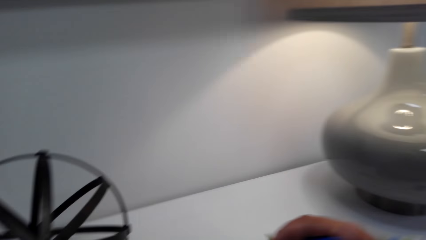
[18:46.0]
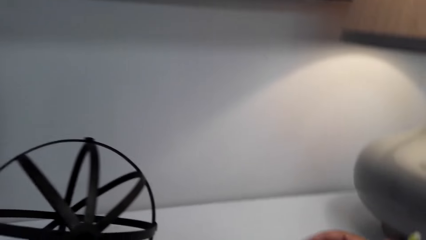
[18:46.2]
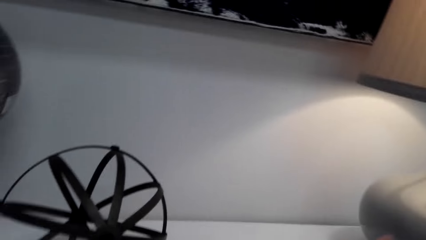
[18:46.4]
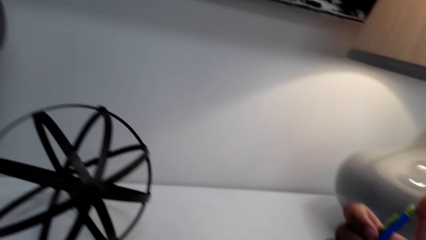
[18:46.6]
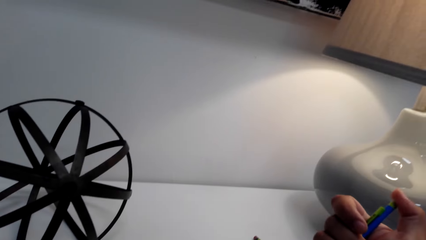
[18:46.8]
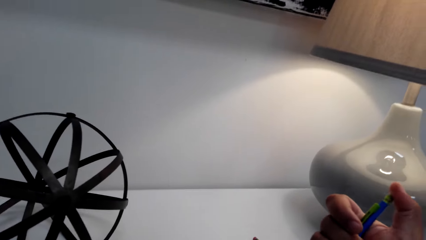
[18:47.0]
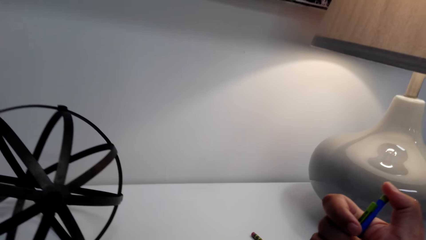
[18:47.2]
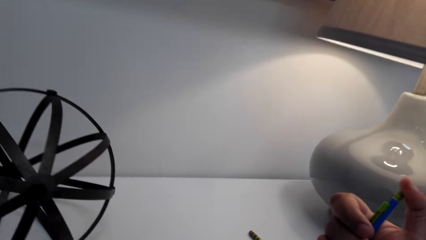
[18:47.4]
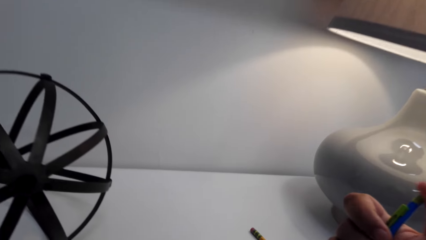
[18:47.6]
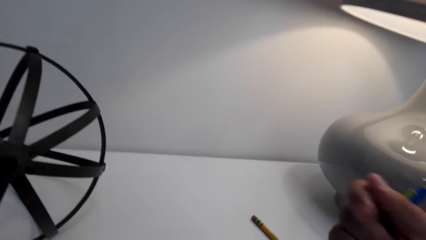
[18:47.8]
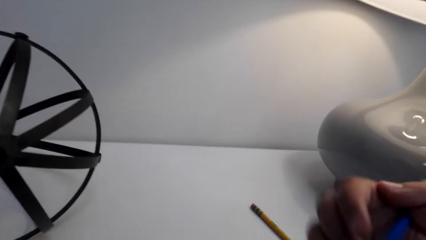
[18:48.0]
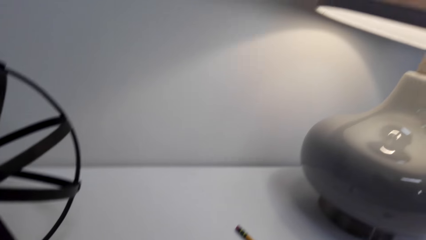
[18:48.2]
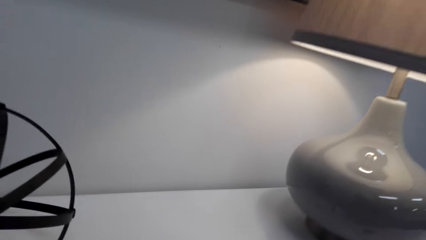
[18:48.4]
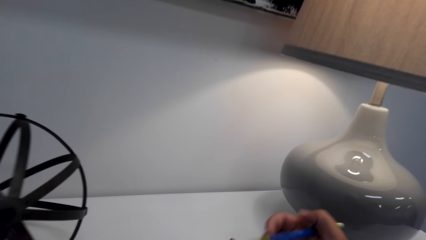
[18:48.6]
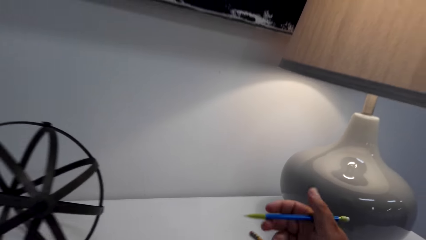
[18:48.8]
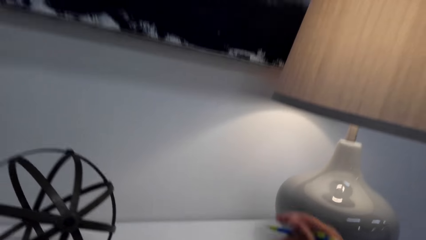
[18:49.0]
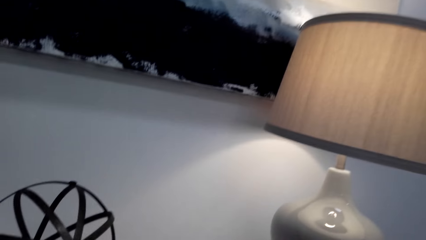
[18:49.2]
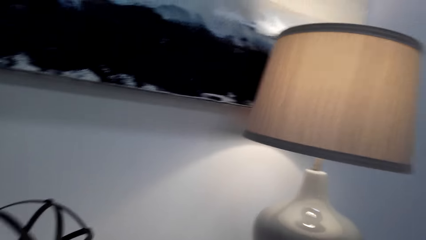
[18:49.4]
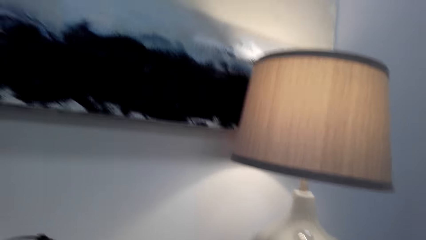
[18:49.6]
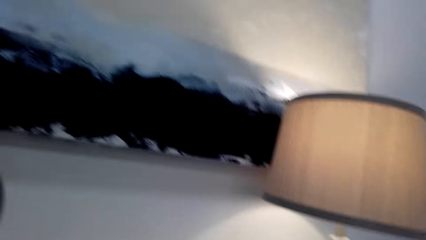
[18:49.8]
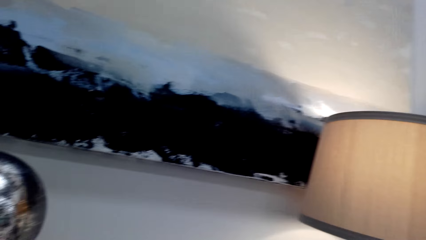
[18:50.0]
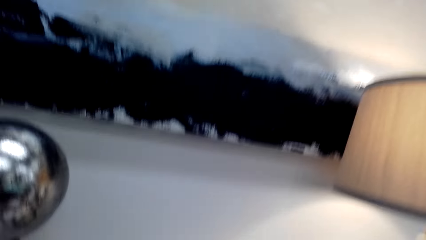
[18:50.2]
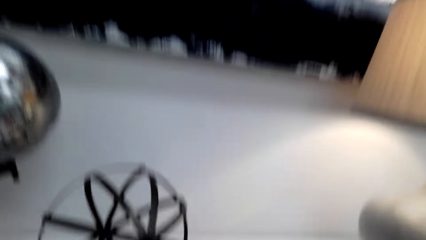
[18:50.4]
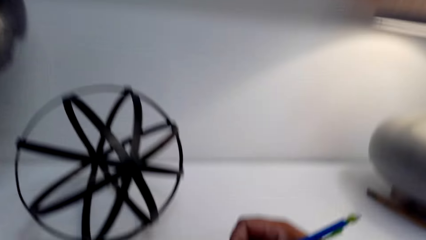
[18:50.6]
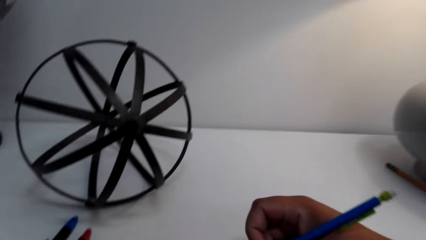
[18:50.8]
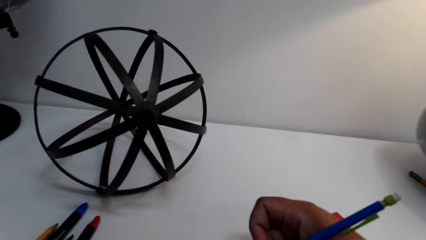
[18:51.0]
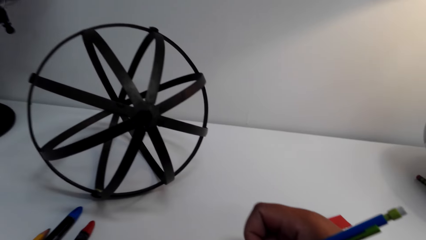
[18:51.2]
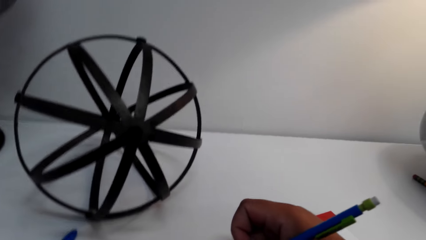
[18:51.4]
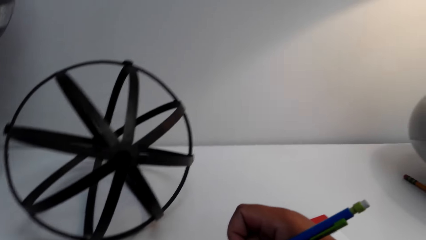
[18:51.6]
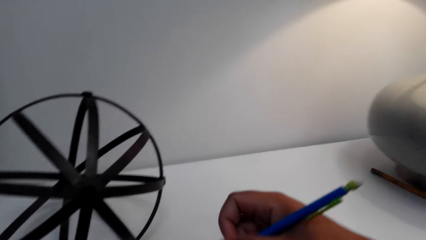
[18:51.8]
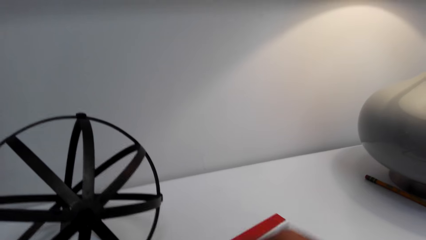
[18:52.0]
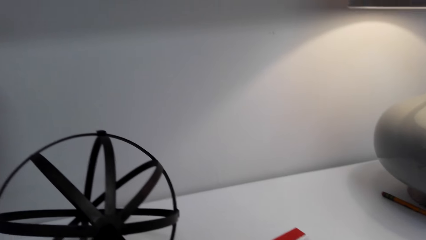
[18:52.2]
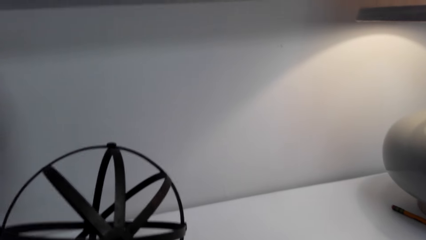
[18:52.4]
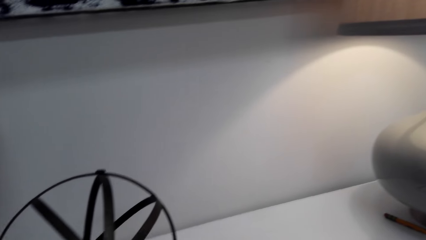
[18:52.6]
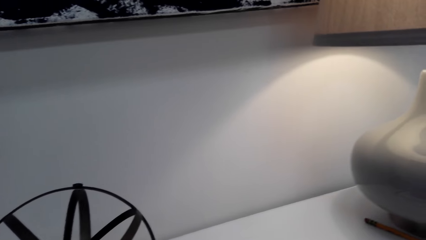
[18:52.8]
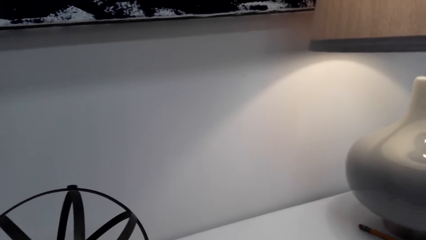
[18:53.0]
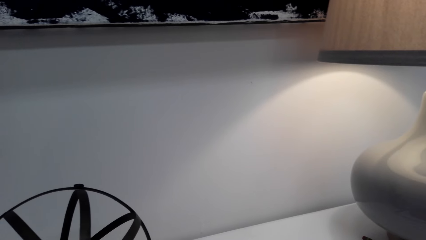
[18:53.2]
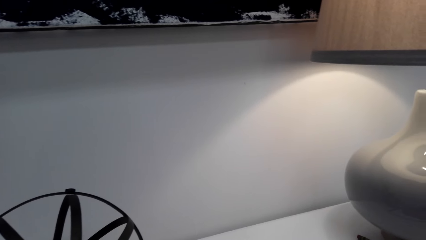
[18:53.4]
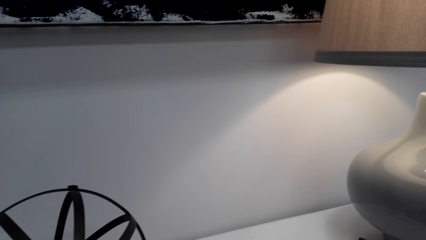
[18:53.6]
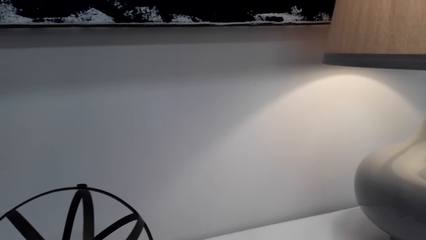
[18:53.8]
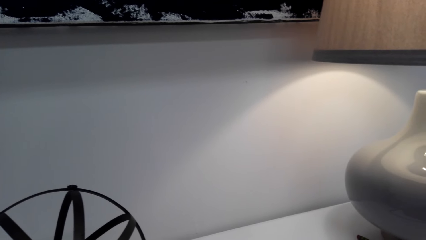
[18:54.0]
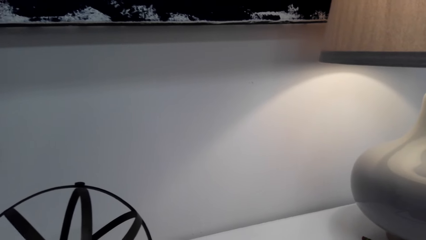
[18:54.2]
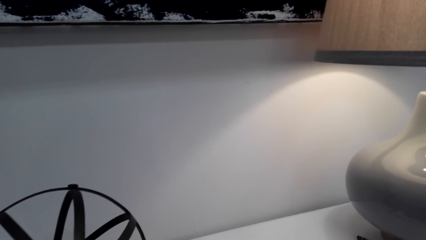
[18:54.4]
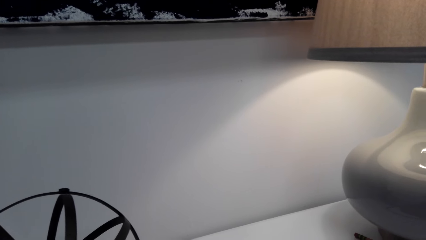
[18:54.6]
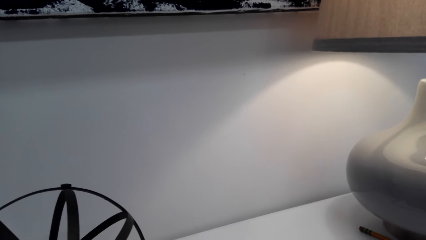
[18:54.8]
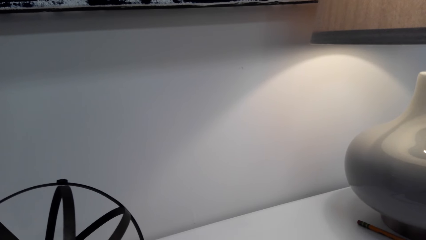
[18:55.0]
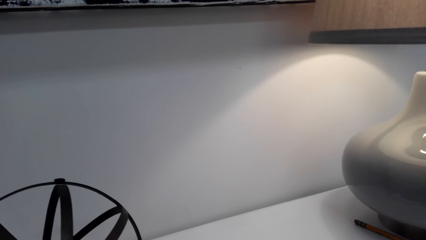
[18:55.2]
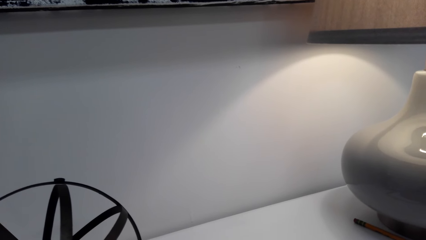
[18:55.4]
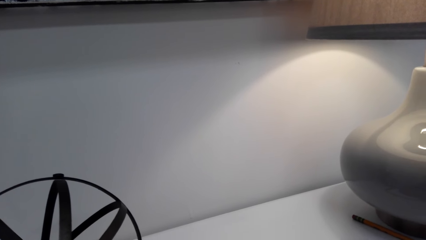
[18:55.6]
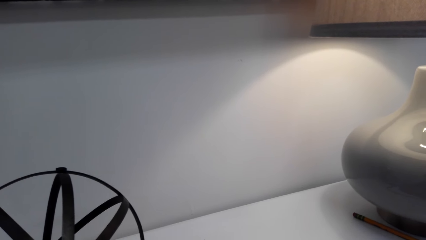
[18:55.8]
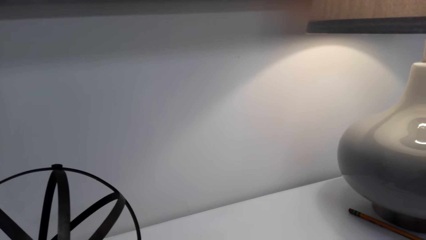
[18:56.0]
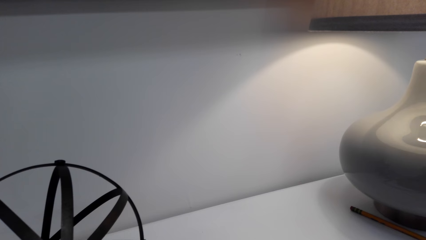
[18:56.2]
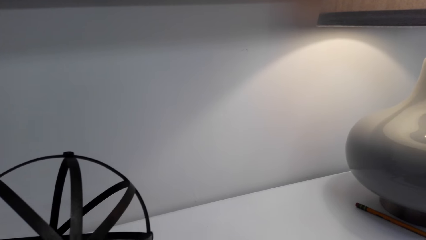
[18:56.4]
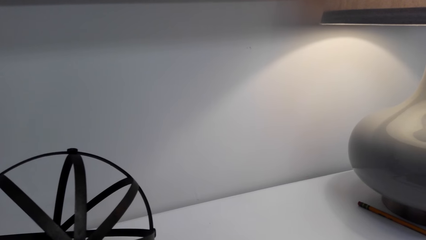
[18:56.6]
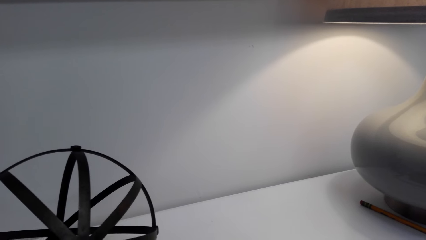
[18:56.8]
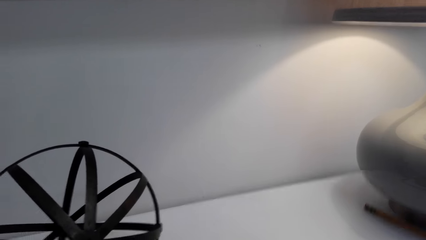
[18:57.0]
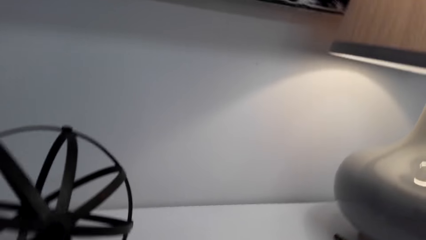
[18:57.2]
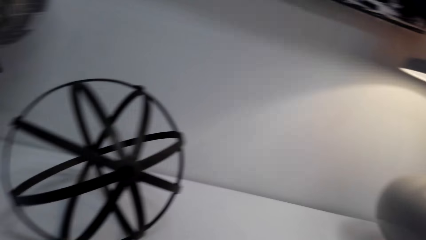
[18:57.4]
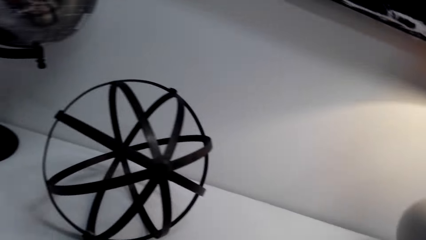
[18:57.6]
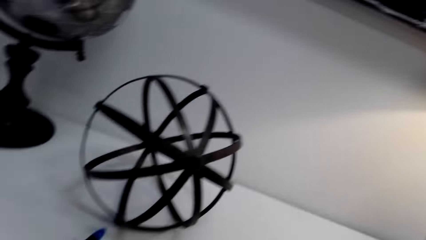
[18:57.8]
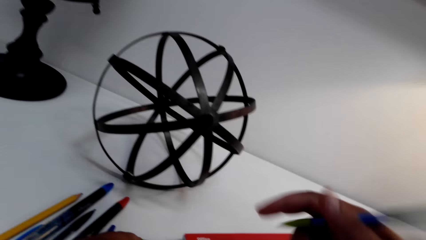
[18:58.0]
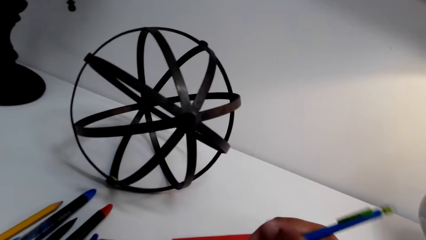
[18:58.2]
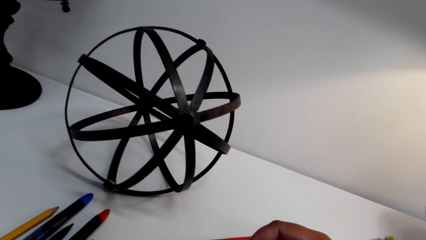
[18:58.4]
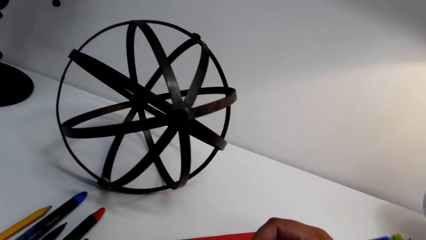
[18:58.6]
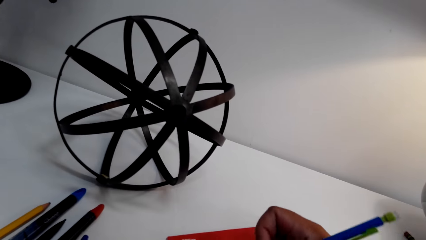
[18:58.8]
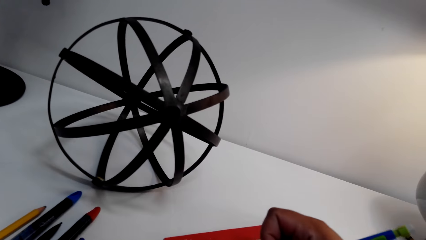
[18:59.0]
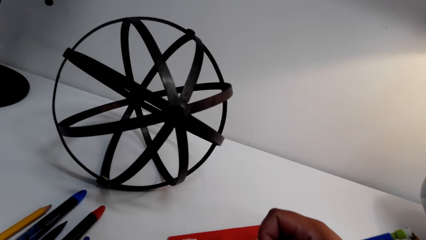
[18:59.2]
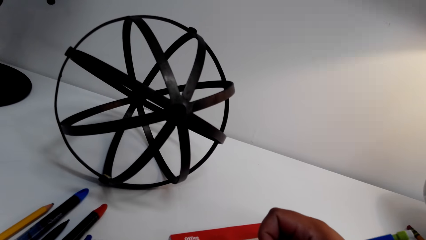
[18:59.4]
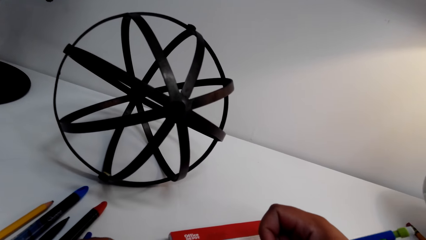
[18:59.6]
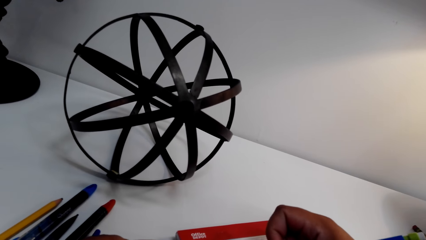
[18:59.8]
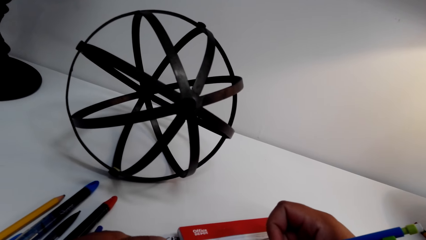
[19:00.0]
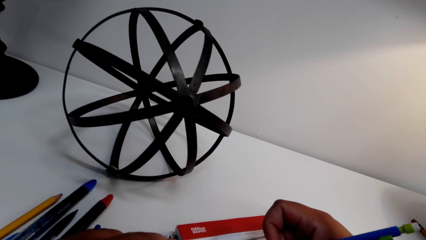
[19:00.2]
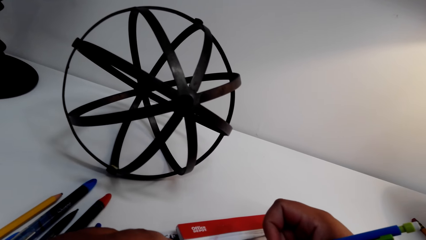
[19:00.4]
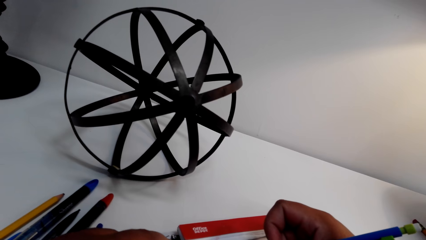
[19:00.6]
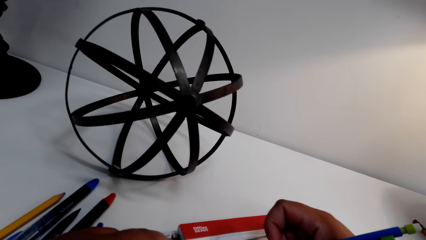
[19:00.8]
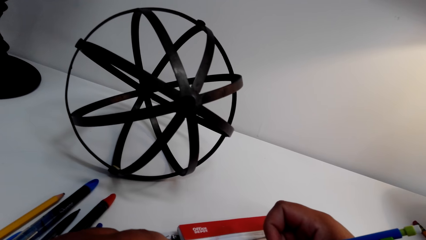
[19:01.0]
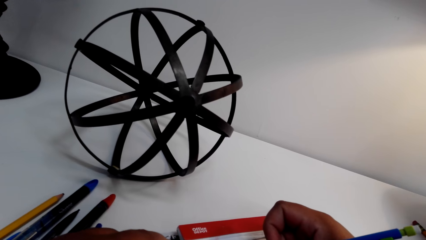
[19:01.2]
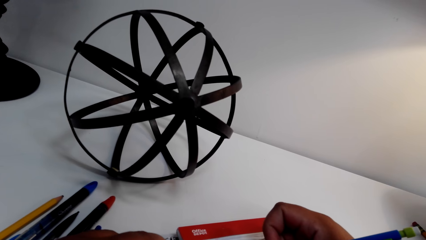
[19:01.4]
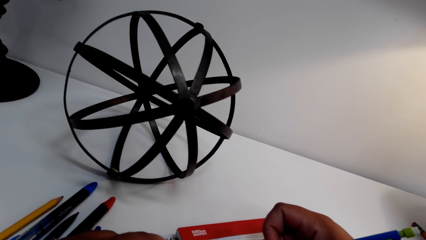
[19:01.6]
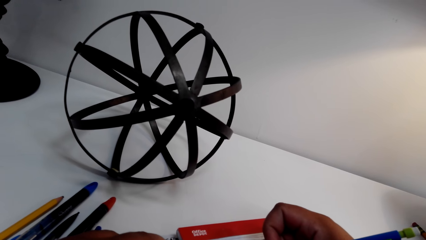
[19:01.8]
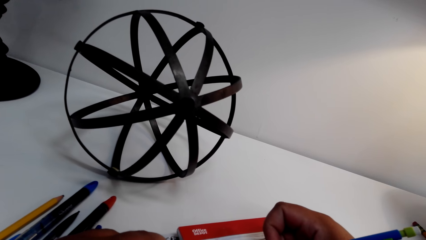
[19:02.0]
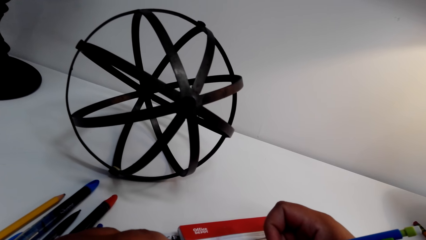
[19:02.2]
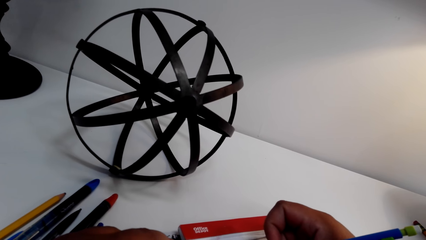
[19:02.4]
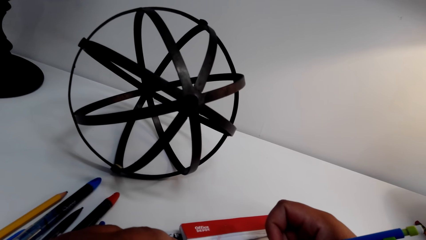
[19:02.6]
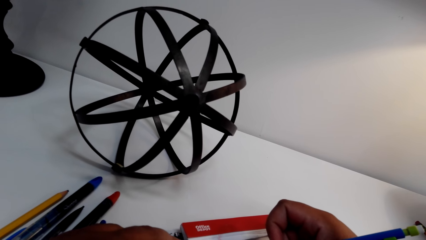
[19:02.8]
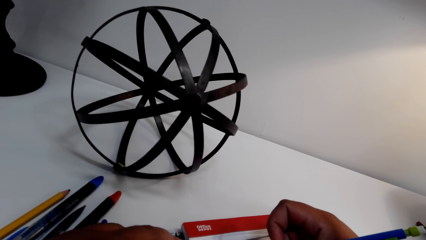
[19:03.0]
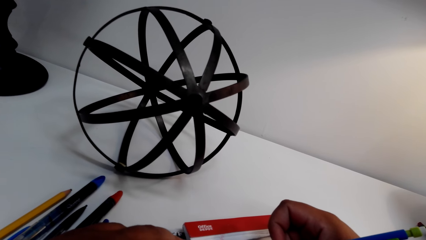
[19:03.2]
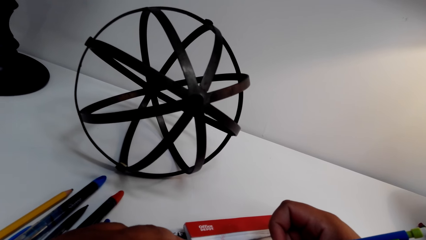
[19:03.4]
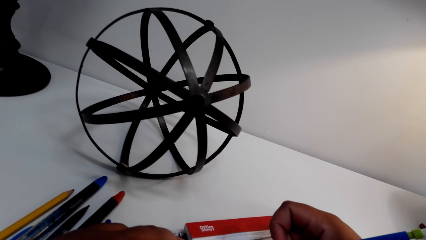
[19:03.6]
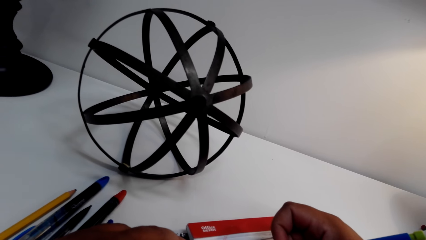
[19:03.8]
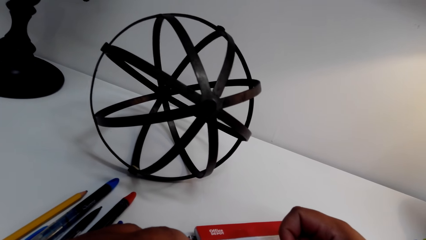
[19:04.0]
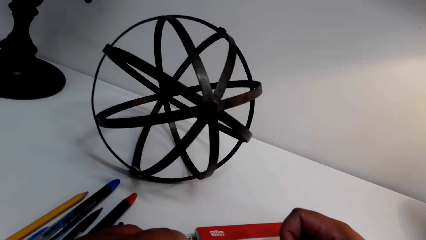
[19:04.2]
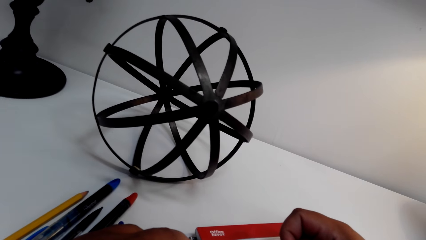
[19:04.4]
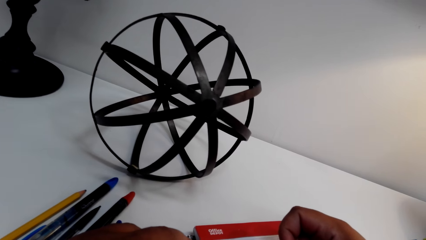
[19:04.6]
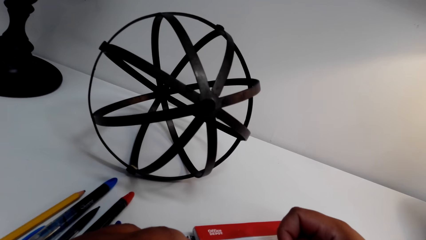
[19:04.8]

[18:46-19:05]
The camera wearer presses the pen. They look around the room. They draw on the exercise book. They look around the room. They draw on the book.
